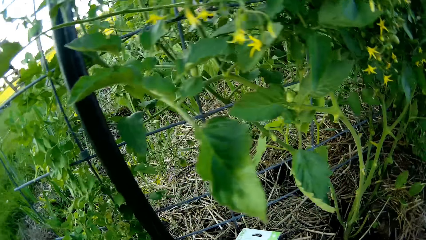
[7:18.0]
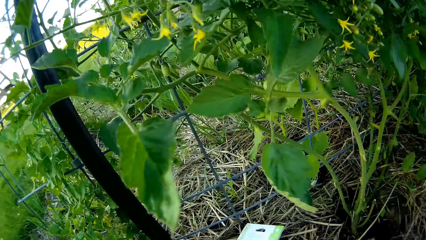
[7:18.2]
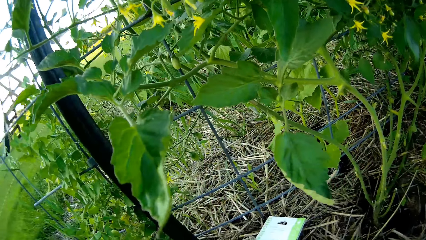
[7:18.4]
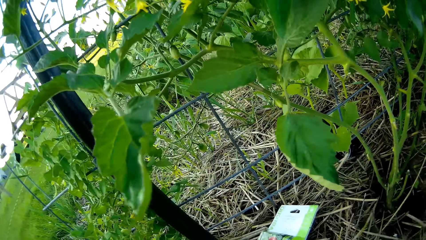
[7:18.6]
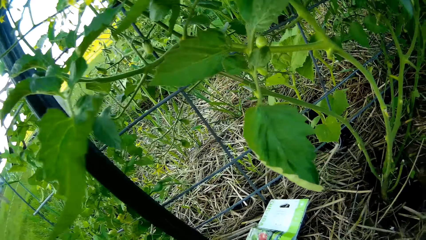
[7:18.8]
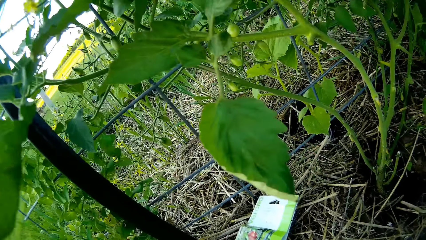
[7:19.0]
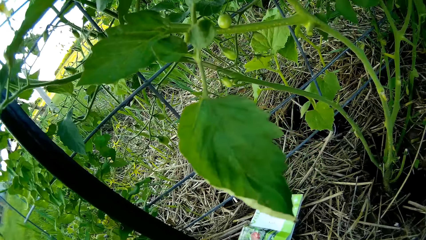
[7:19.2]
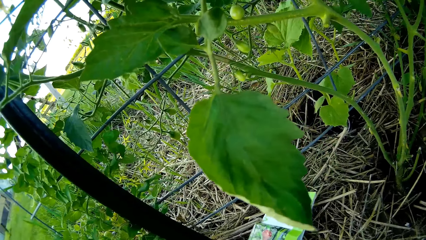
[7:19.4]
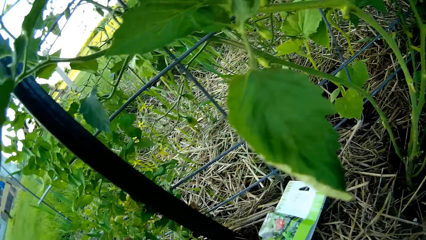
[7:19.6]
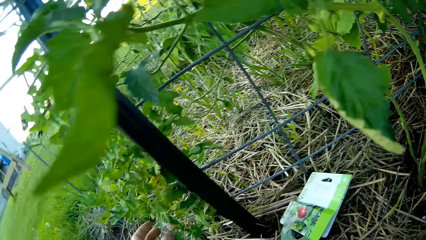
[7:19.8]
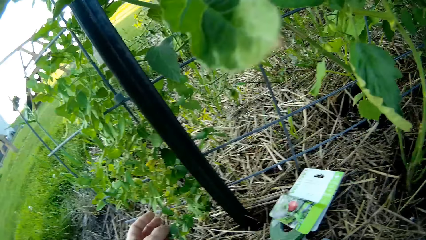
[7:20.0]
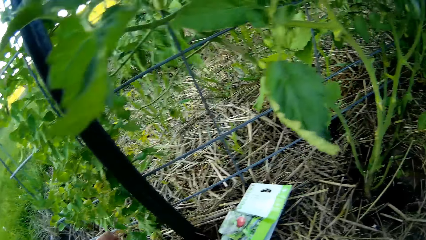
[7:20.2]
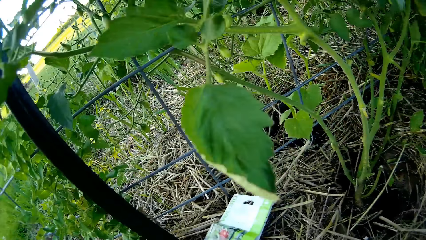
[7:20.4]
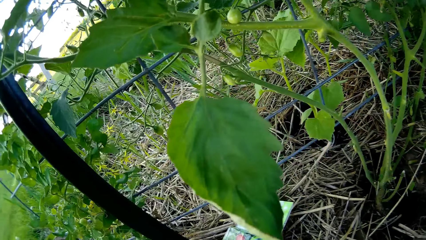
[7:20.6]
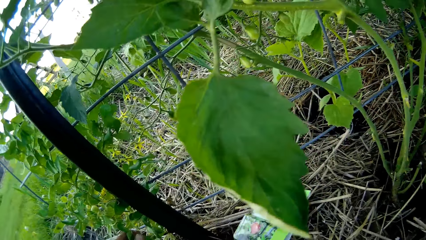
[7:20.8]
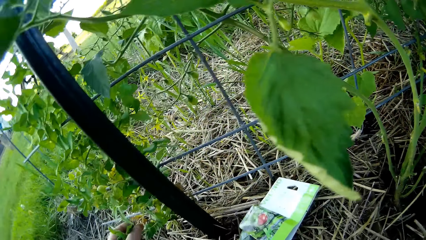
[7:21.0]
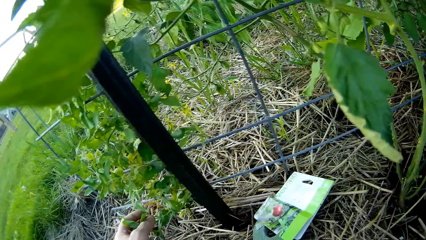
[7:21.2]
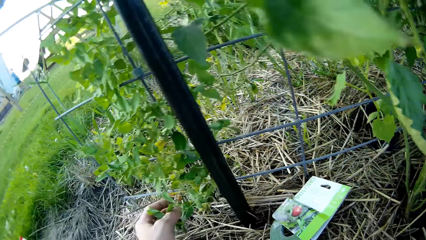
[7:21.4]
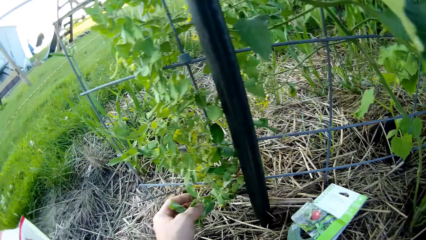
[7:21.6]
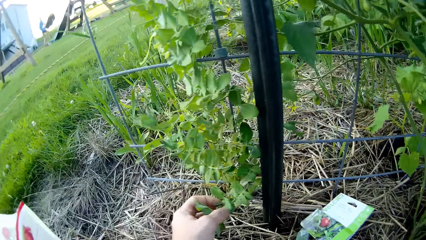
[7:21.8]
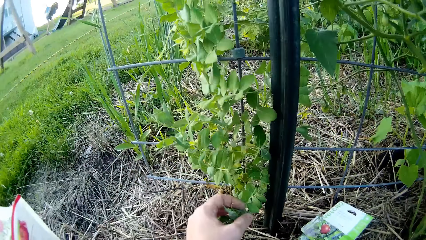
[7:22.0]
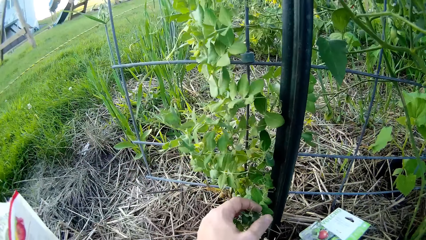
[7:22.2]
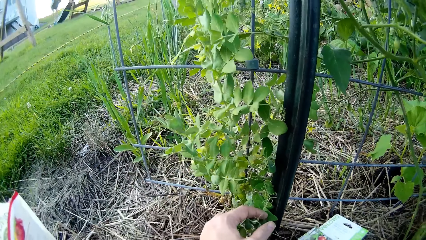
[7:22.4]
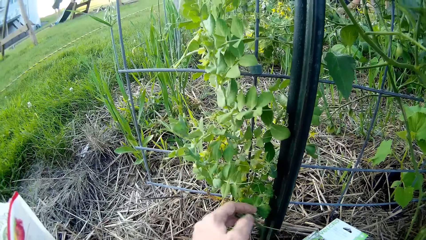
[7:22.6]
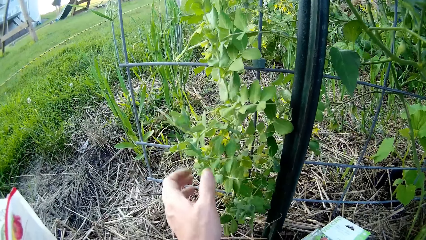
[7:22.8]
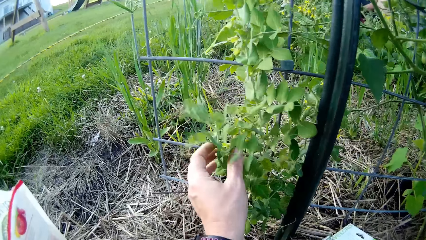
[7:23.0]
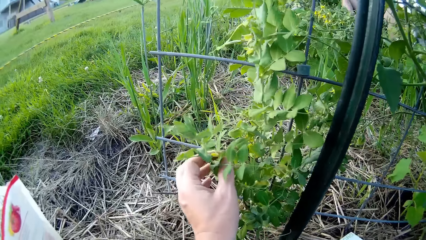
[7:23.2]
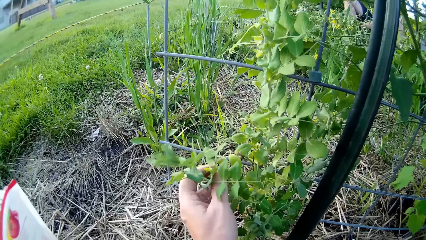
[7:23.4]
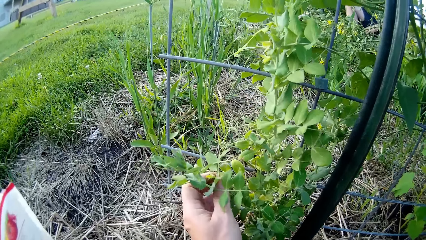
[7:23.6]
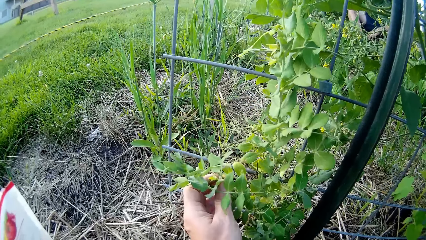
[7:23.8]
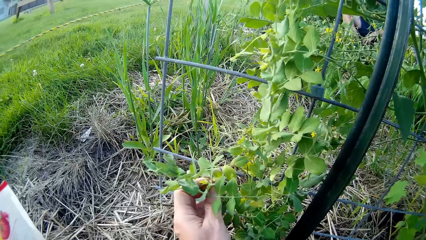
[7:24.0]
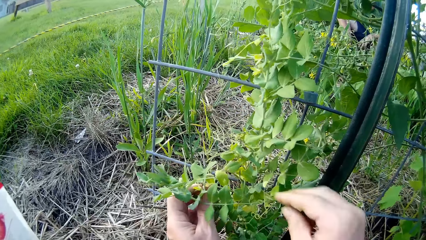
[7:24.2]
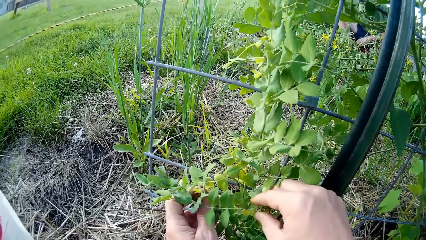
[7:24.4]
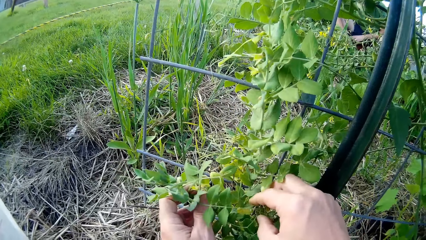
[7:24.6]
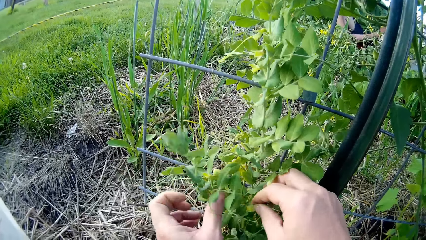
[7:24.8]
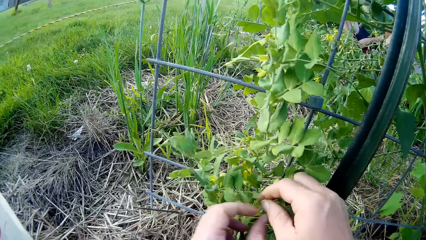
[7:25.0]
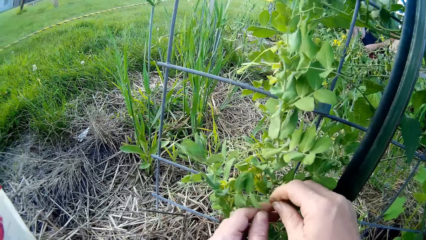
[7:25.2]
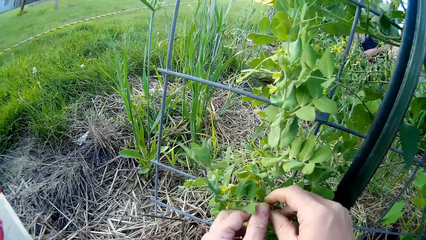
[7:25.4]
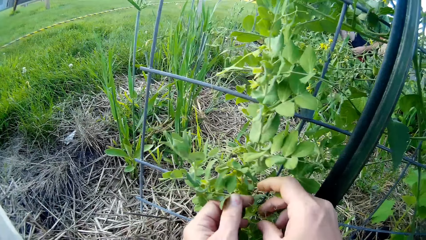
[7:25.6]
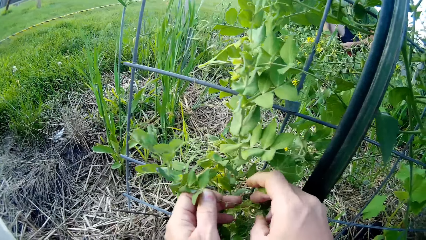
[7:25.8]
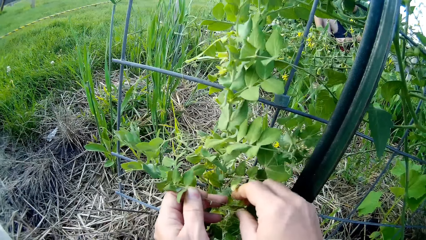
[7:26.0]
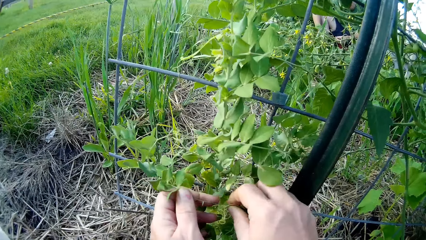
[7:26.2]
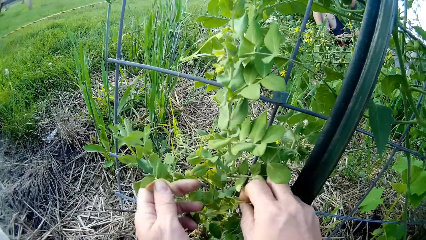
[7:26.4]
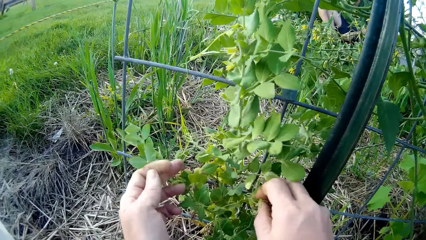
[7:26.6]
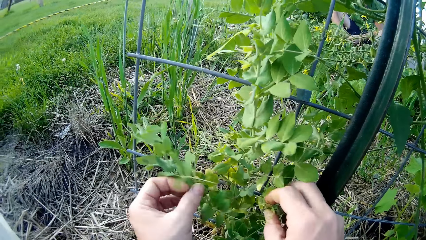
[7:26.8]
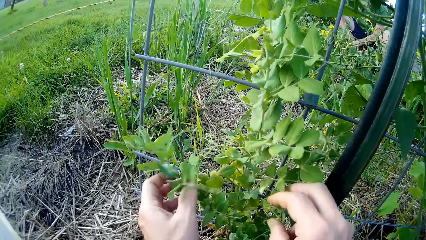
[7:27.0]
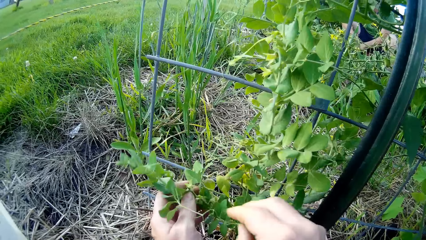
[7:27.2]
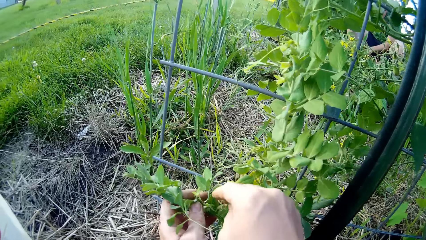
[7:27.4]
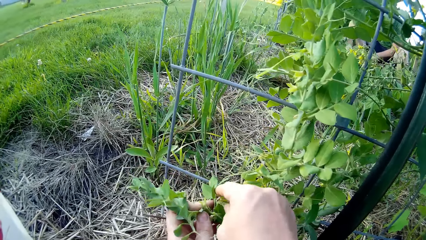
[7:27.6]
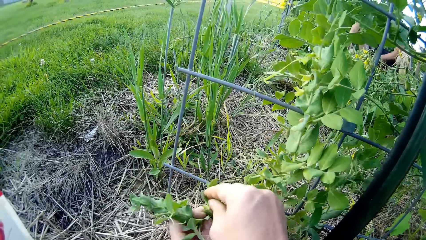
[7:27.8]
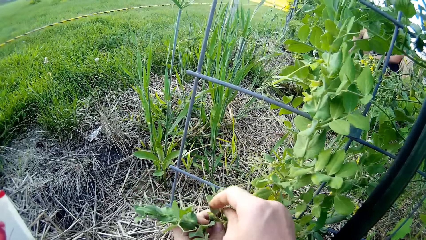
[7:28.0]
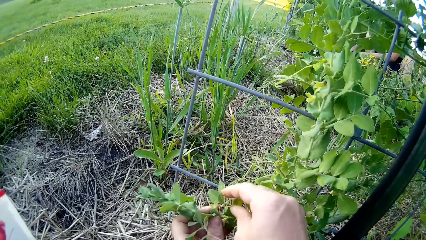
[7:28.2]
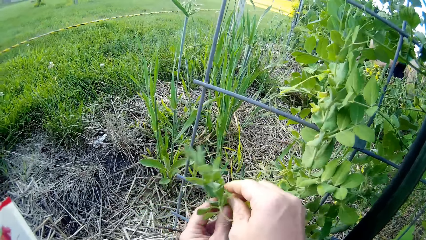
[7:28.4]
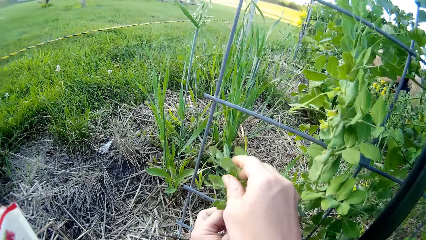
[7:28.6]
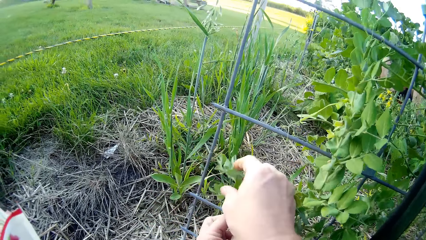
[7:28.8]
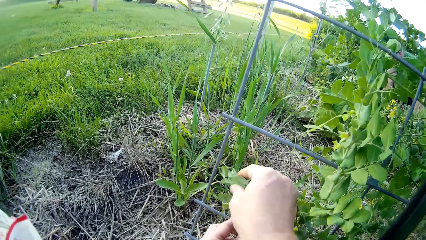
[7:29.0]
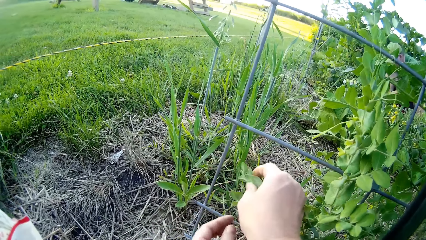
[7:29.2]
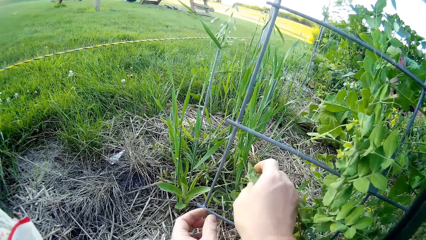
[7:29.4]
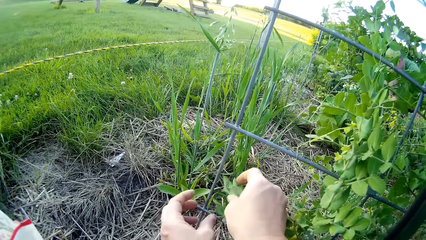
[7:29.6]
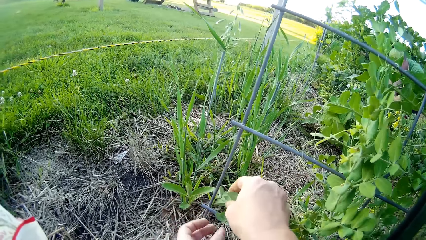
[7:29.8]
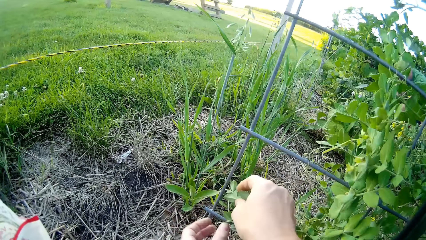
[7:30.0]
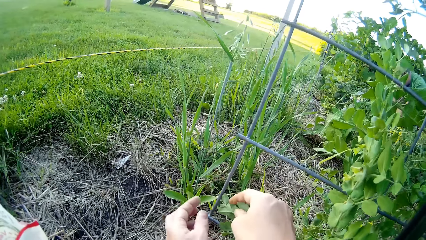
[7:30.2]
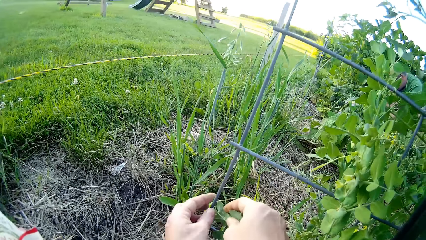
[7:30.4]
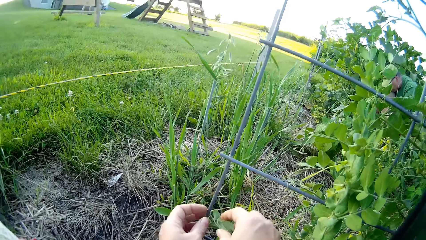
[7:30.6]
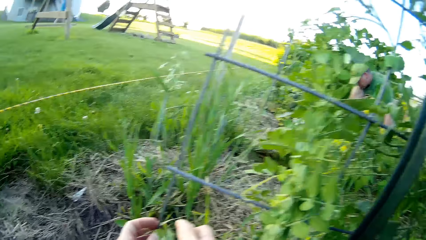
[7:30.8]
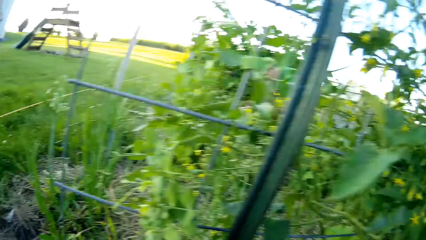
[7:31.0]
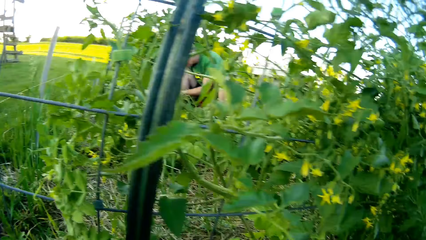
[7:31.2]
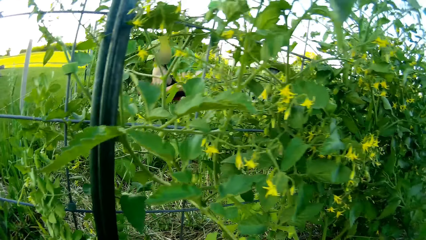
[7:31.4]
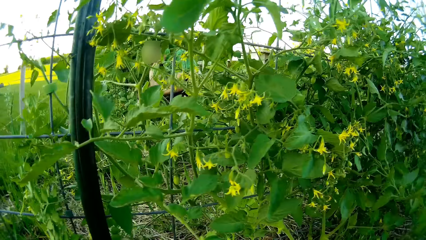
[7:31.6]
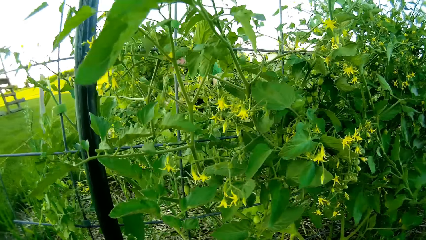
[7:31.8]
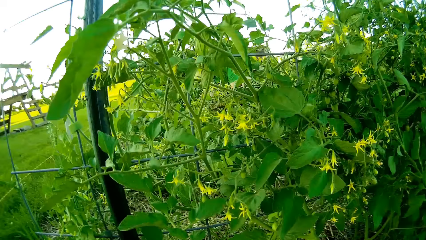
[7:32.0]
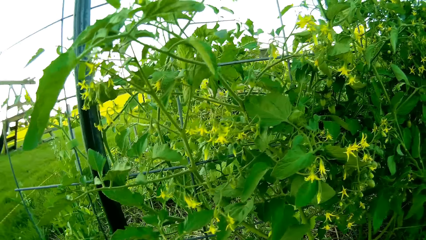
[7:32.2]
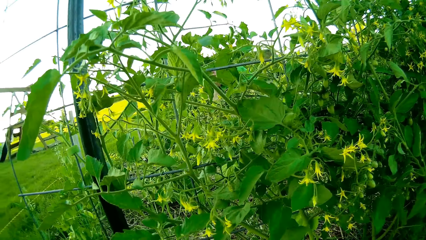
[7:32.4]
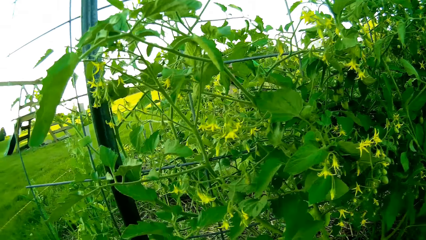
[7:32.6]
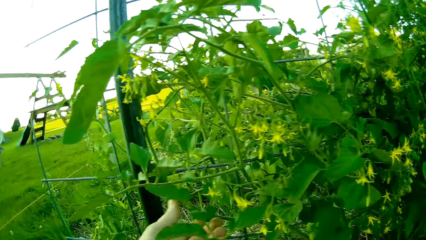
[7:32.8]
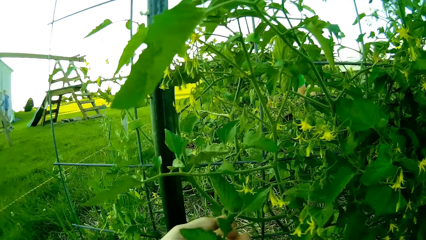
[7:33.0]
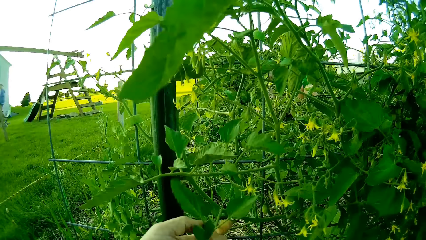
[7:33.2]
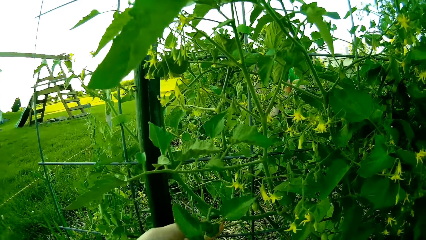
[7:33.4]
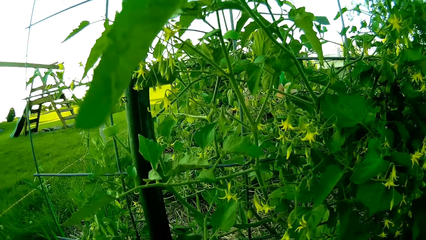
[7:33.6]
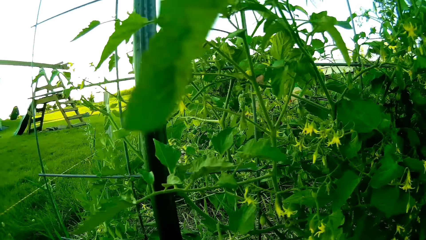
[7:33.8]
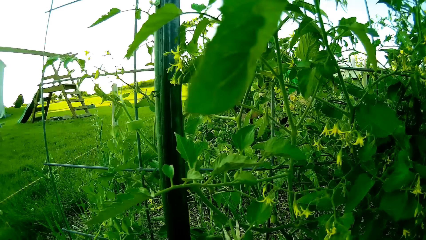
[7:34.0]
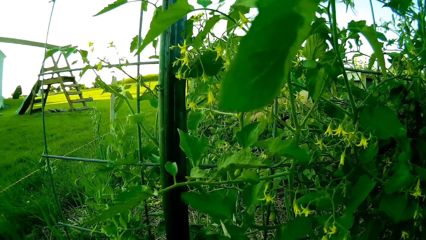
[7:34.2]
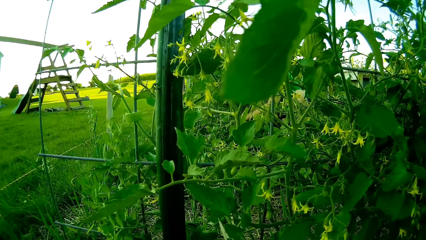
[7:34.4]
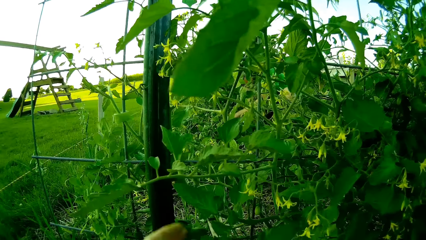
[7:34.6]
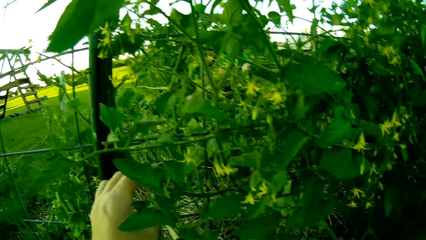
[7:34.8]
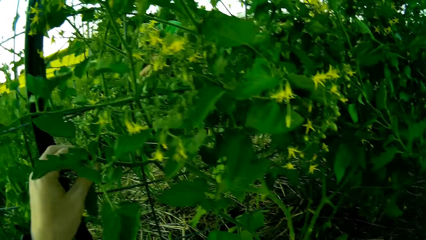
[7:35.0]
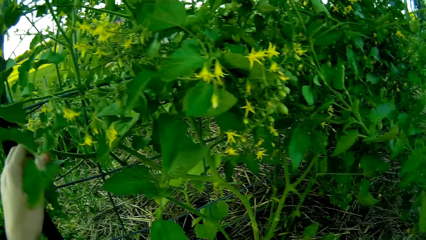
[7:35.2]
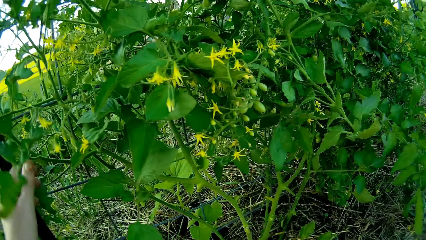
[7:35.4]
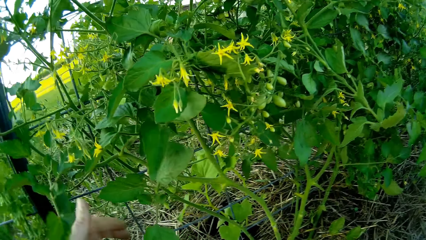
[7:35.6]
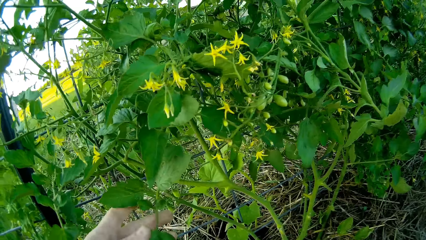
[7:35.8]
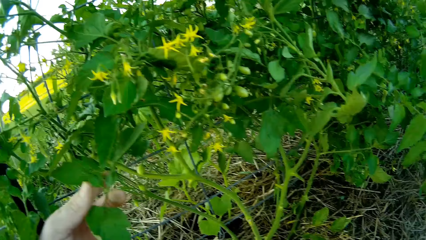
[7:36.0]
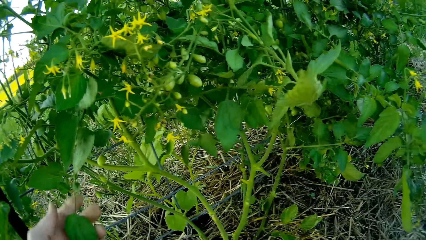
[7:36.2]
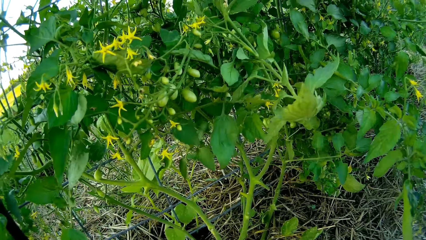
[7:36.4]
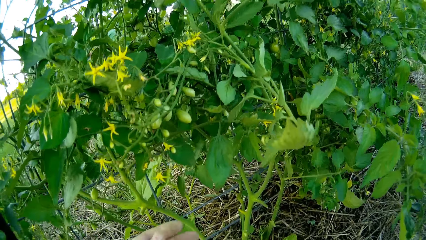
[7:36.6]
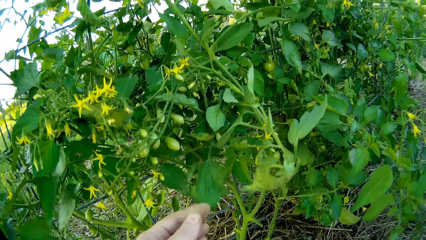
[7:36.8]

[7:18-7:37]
The camera wearer adjusts the plant in the garden plant grill. They adjust the tomato plant in the garden plant grill.
